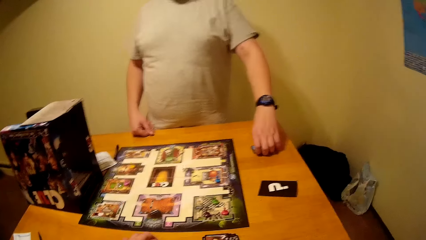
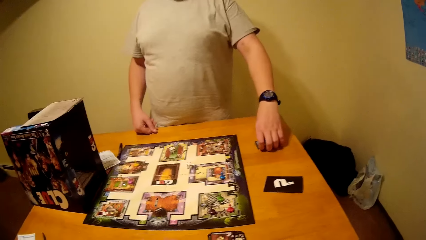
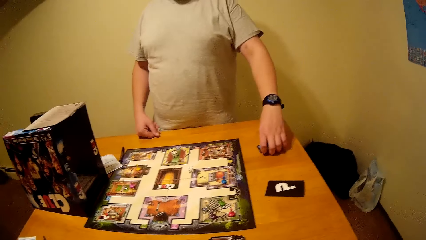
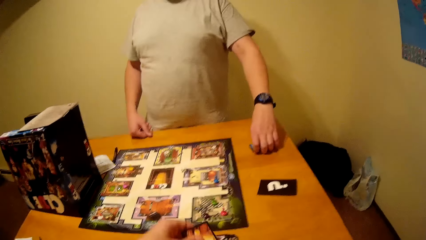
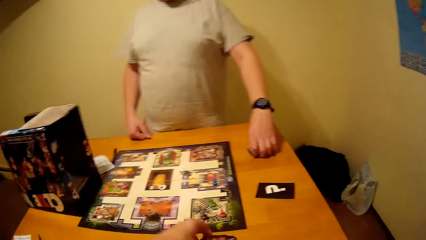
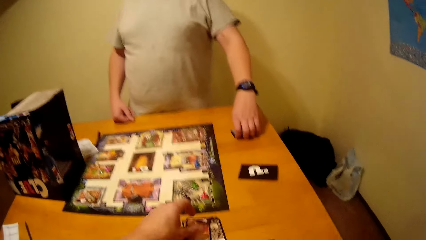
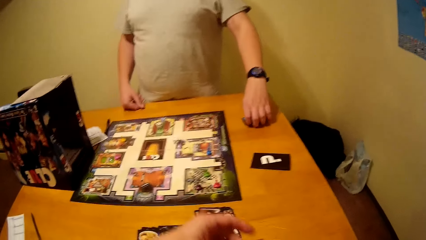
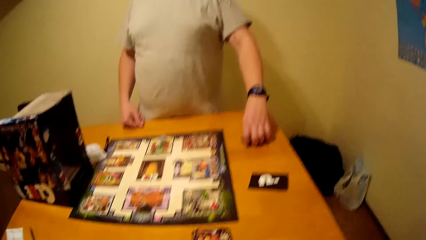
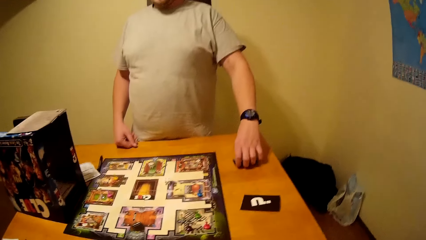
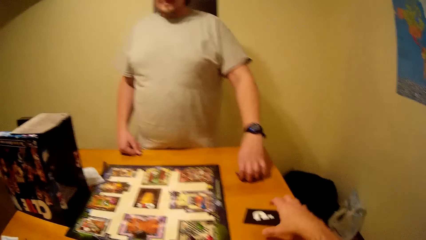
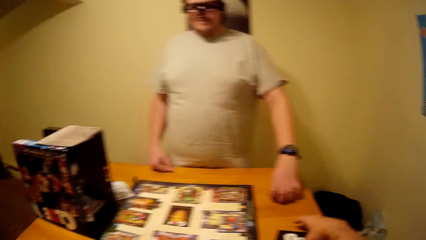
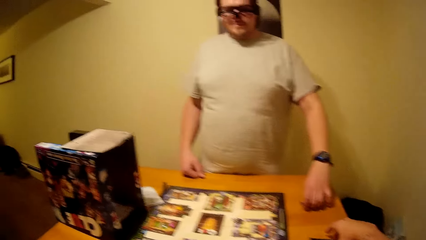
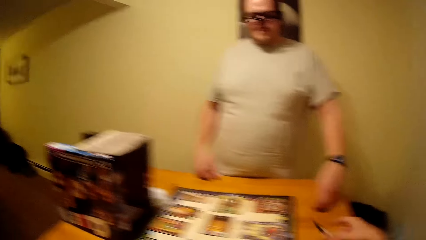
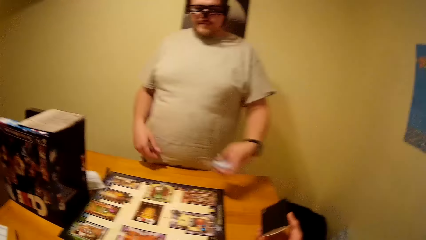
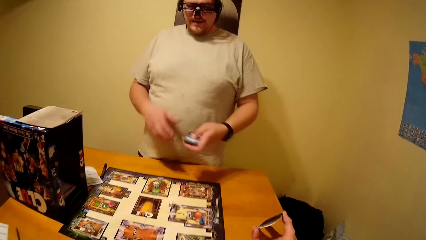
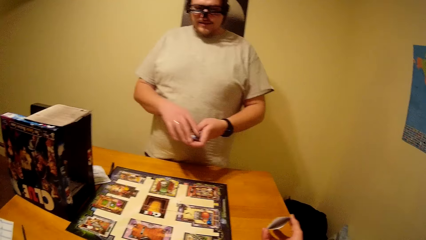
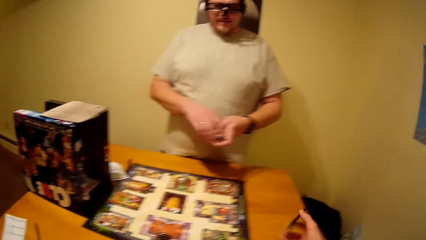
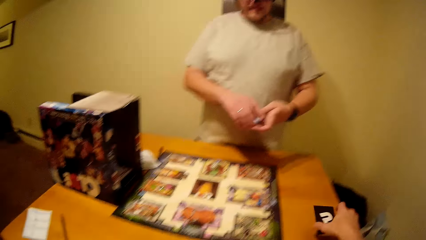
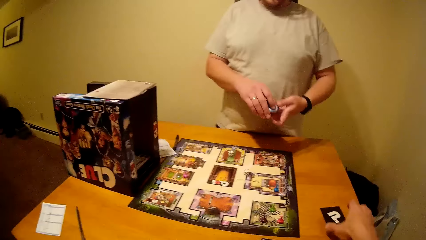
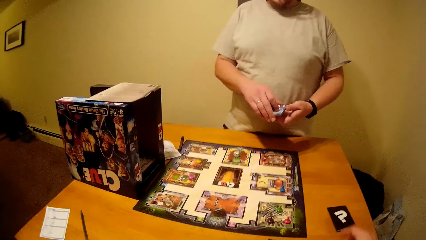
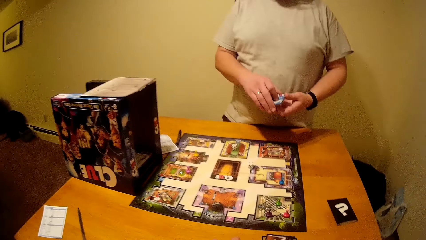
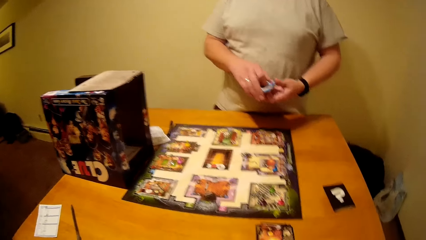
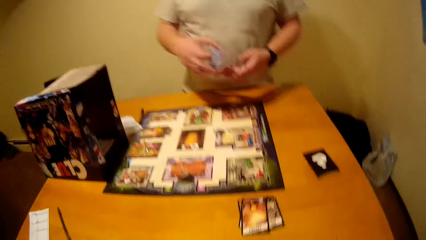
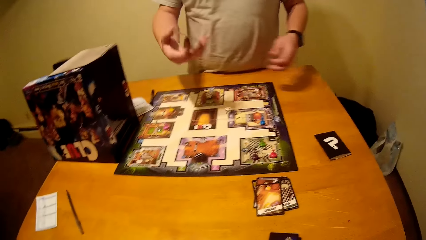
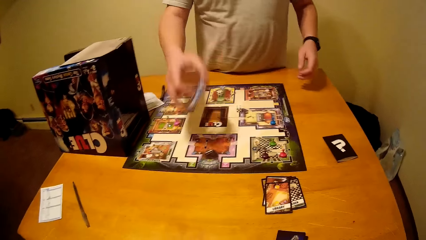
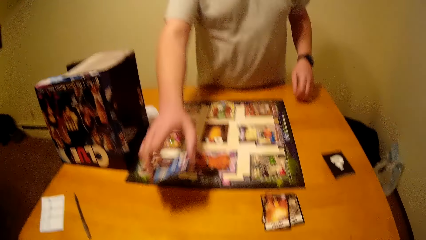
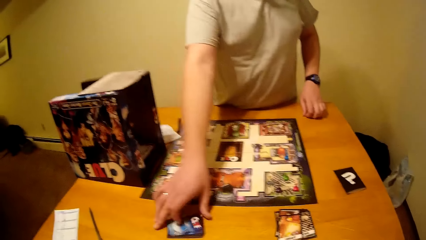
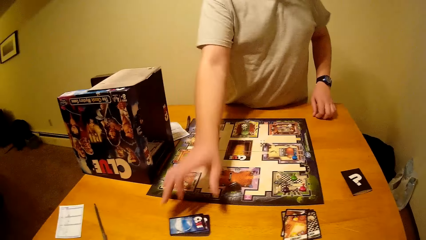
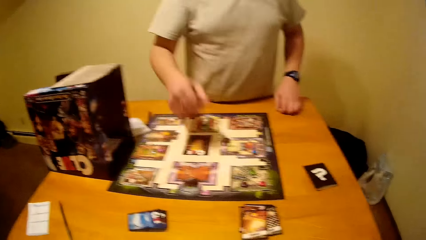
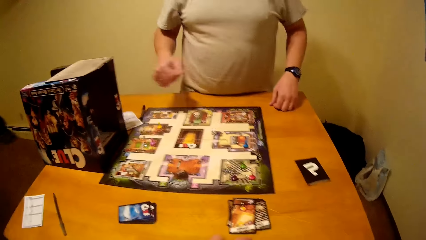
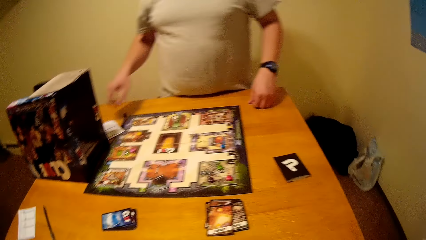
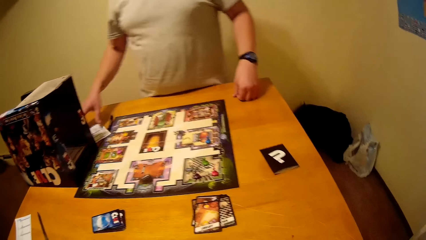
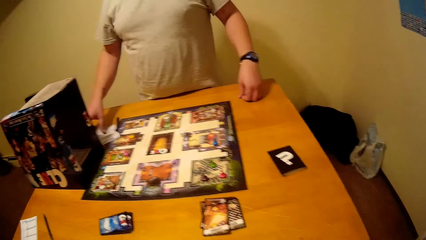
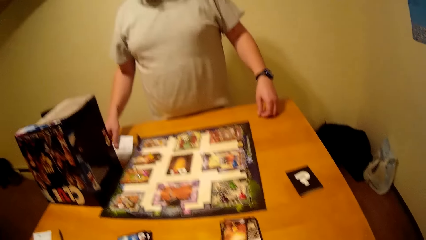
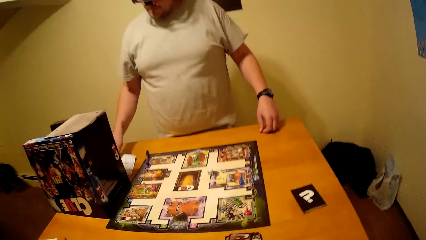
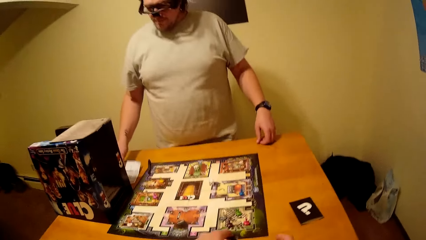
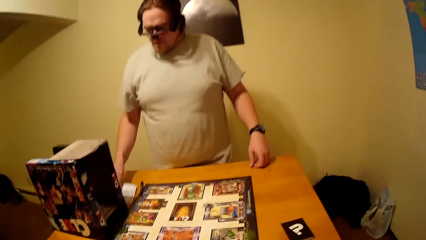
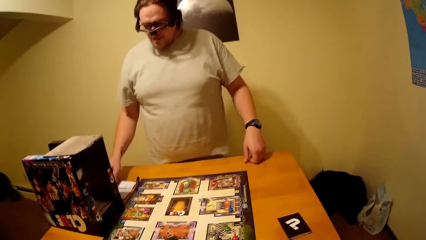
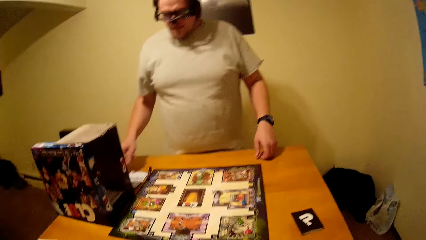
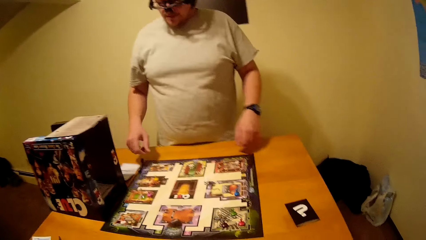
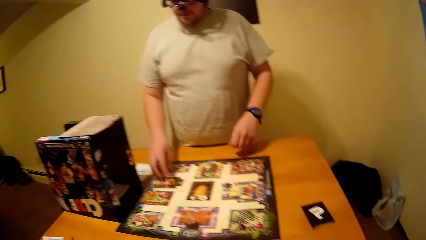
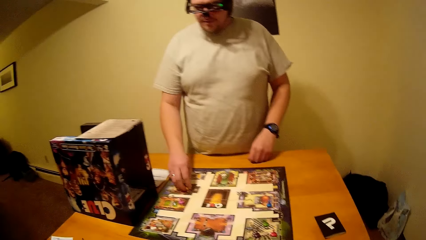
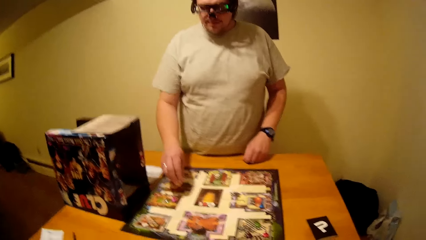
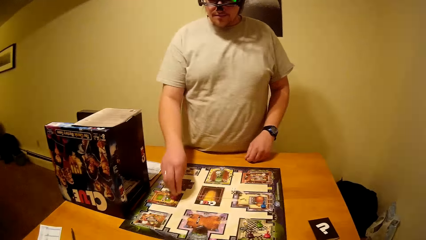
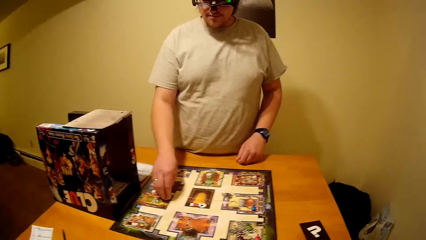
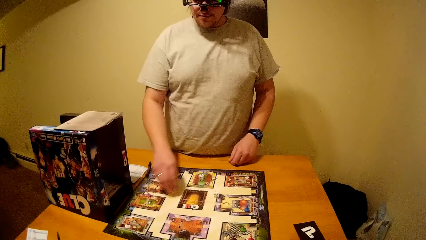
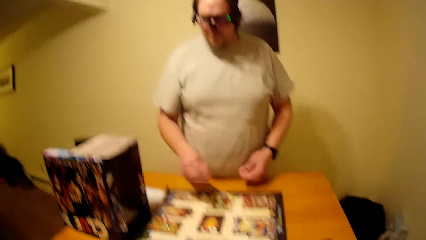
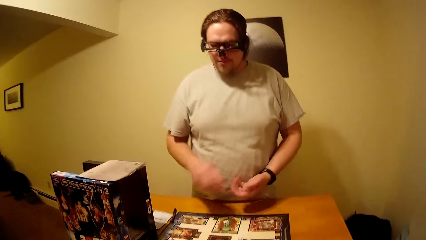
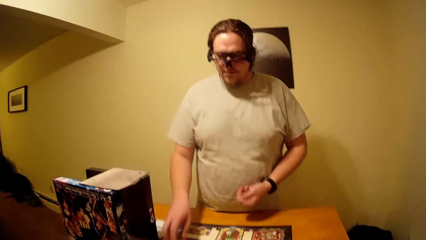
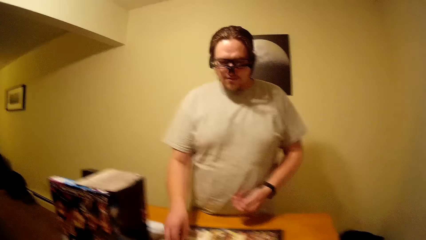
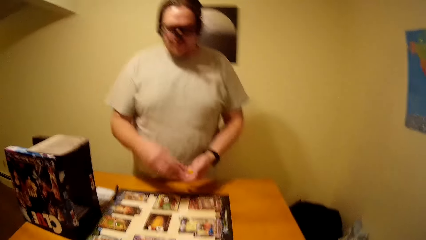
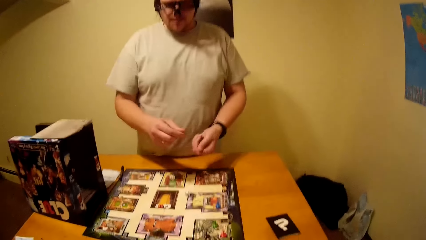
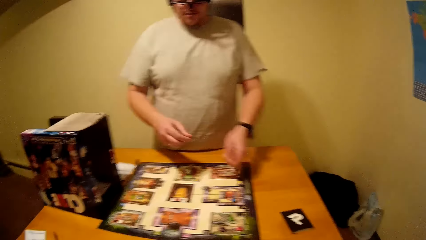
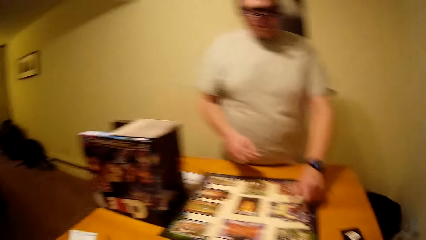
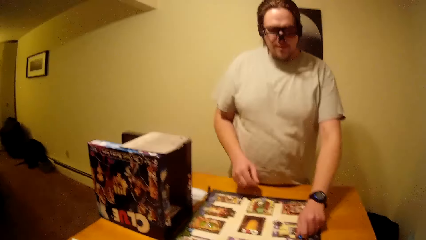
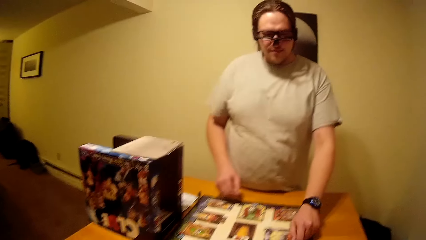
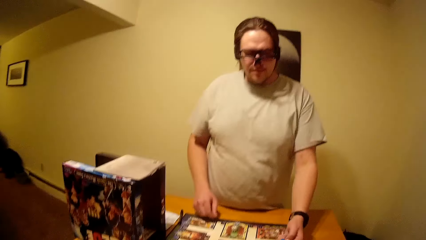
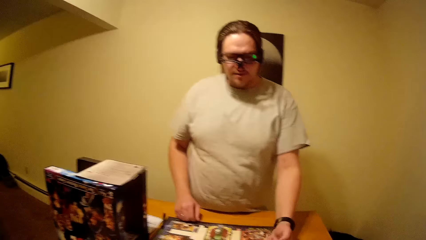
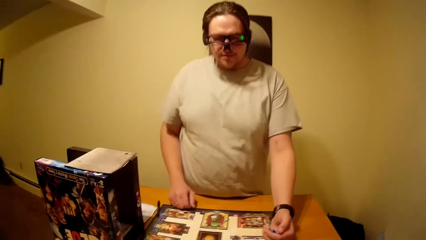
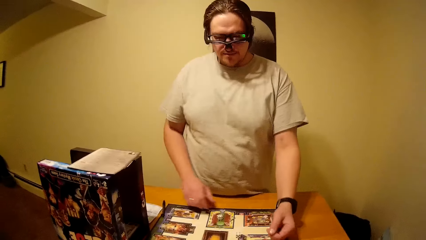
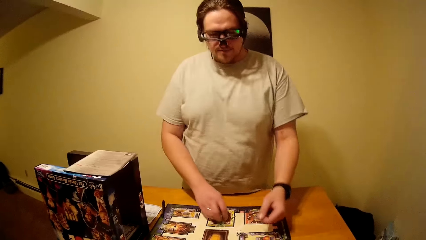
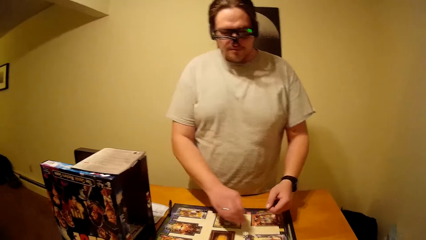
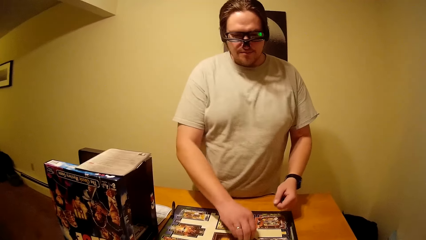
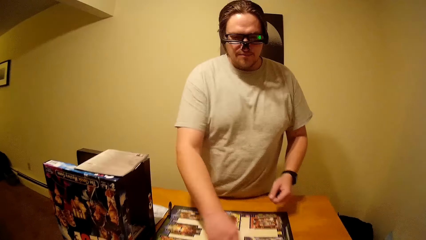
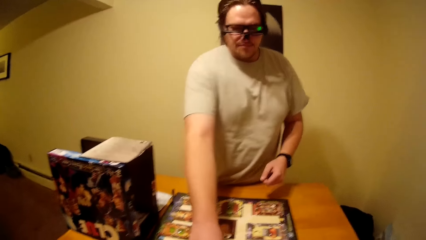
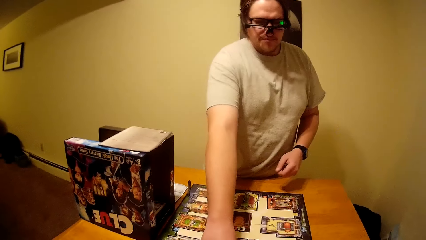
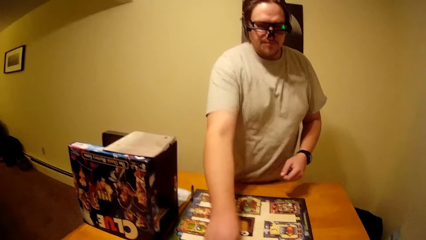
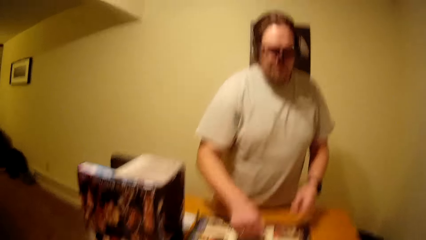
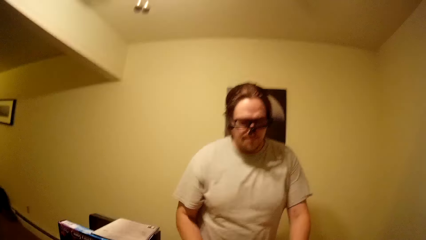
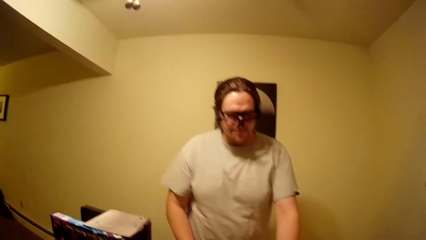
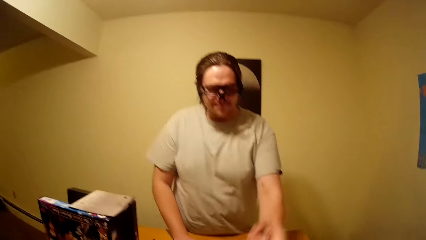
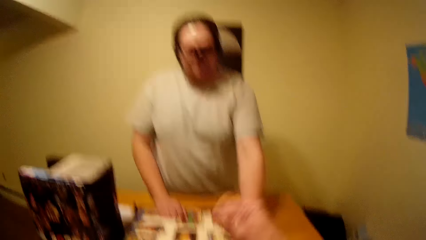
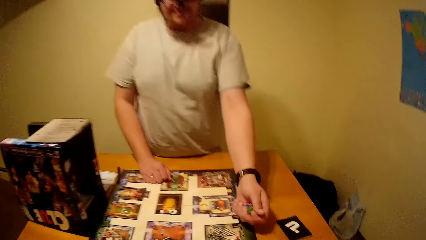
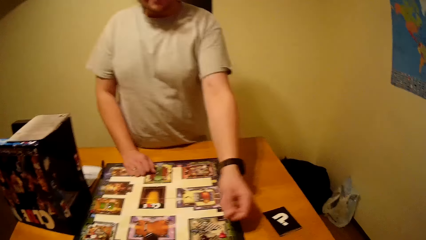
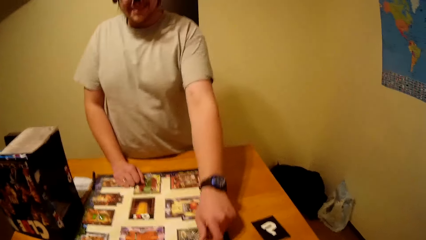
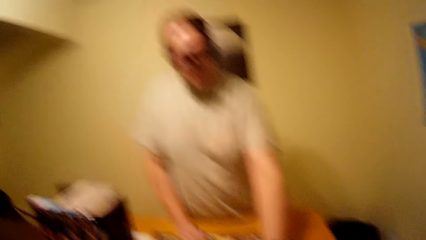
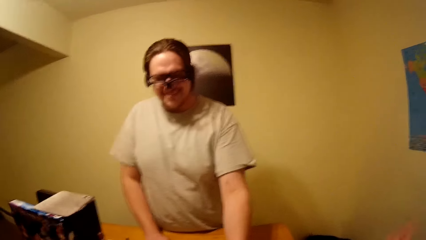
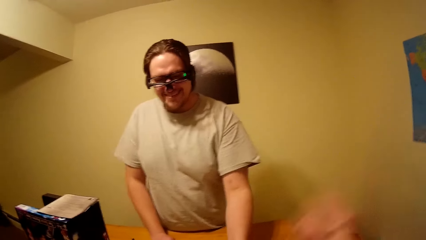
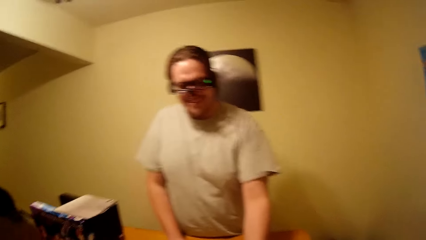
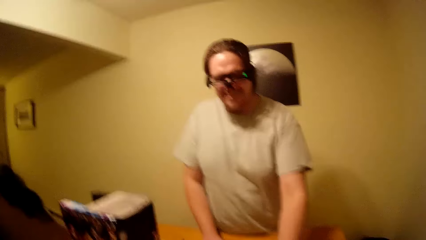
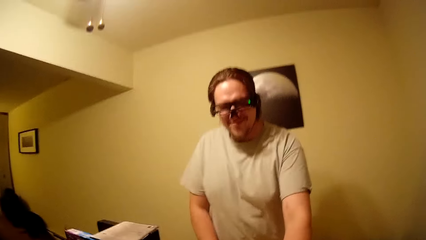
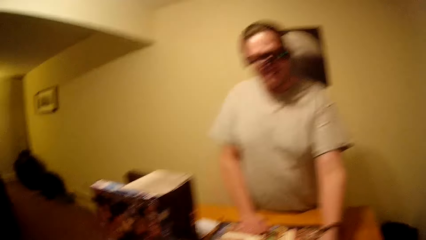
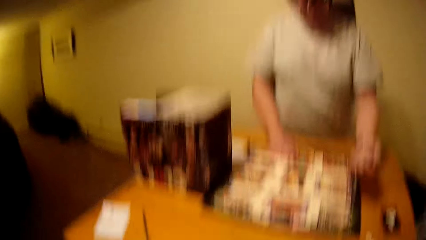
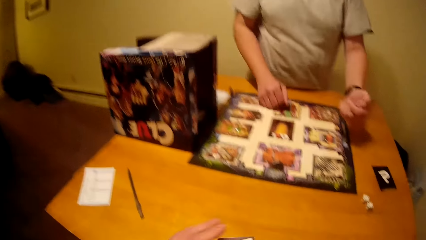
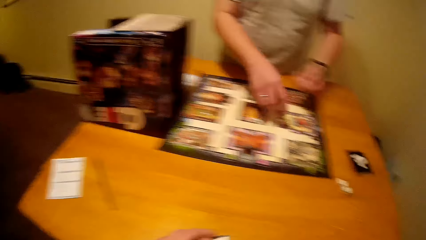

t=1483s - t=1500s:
The camera wearer picks a board game card from the table. A man holds playing cards and puts the board game card on the table. The man moves dice on the board game and puts the board game chips on the table.
